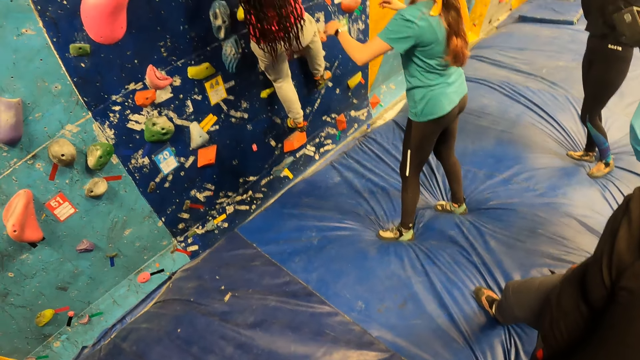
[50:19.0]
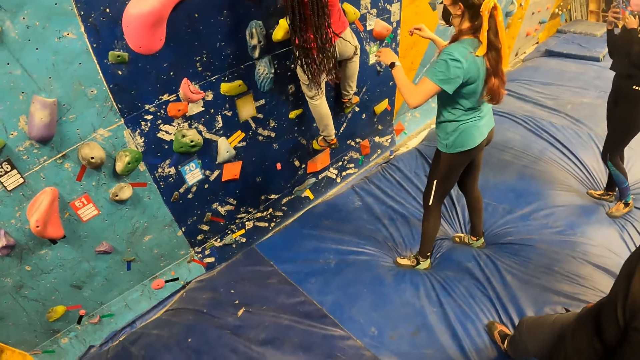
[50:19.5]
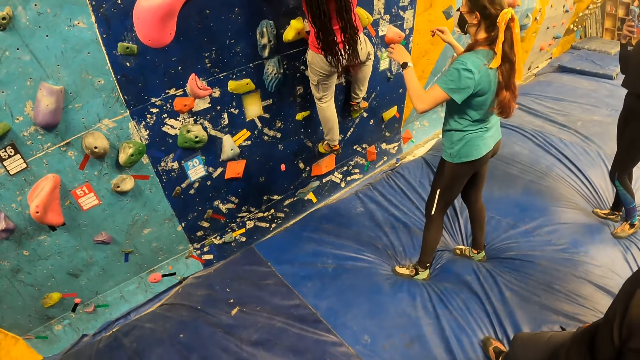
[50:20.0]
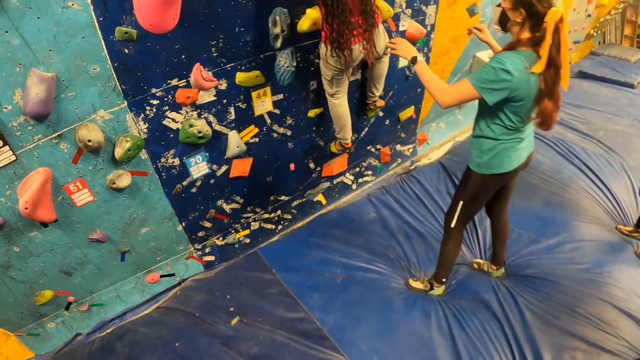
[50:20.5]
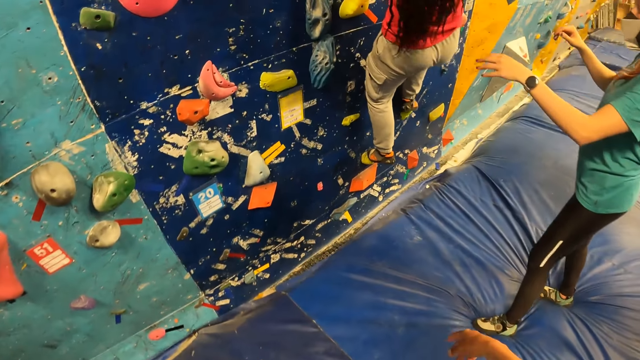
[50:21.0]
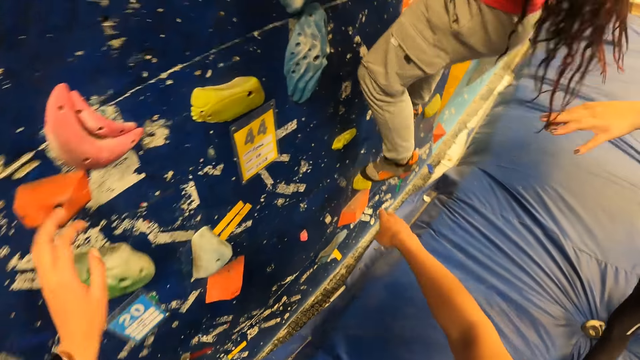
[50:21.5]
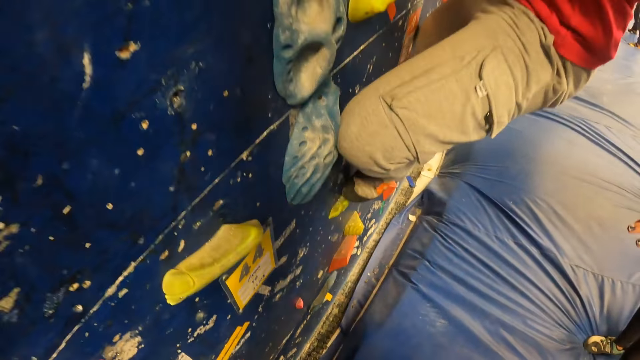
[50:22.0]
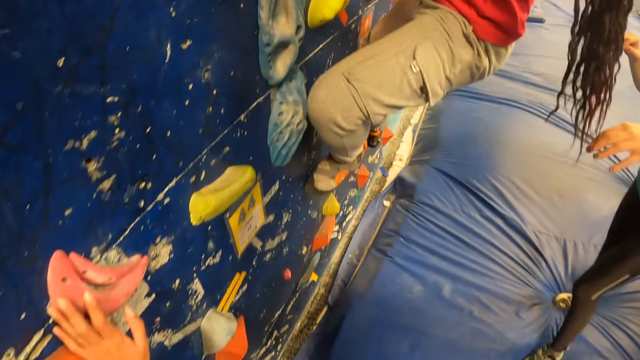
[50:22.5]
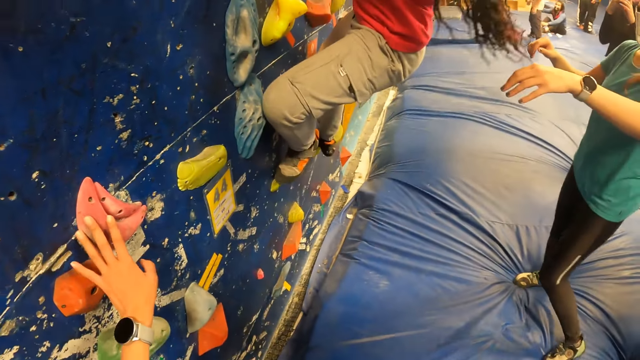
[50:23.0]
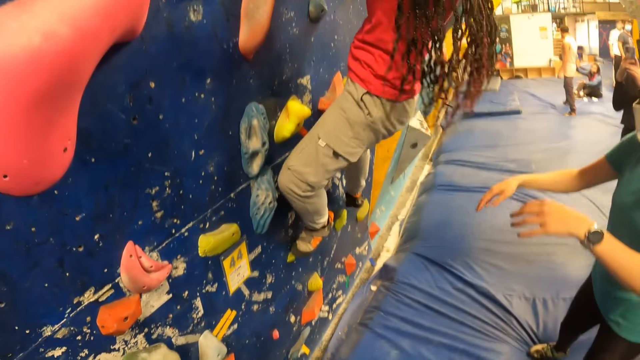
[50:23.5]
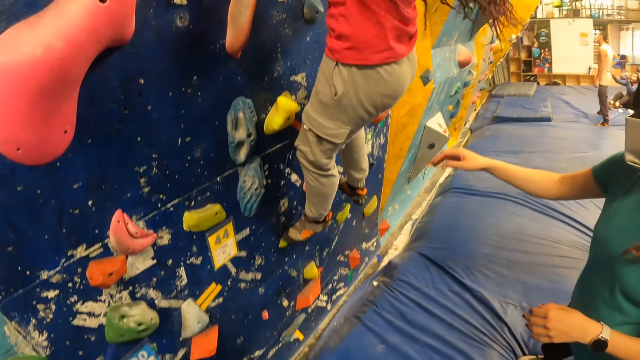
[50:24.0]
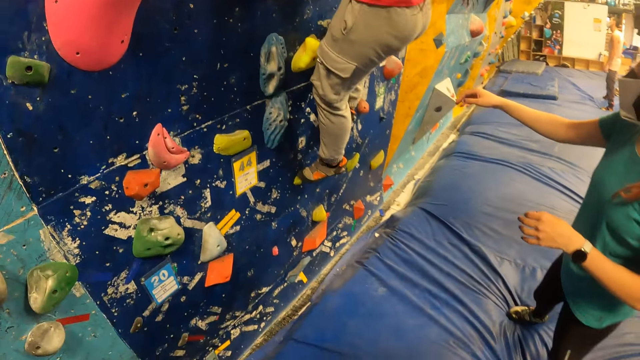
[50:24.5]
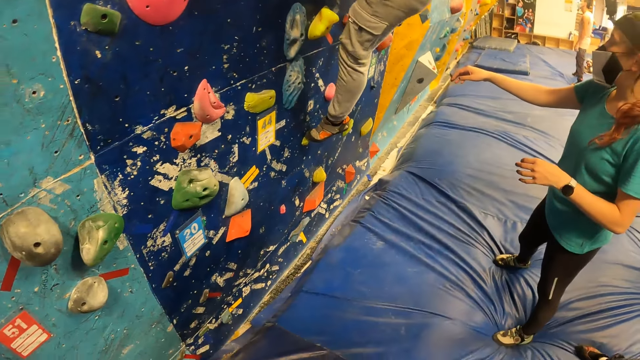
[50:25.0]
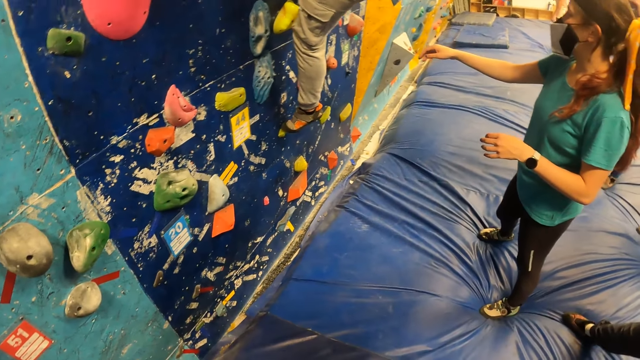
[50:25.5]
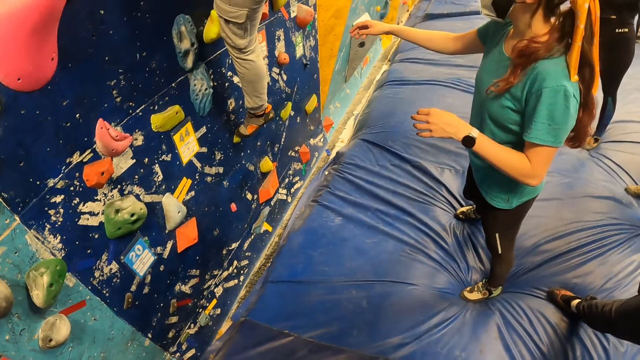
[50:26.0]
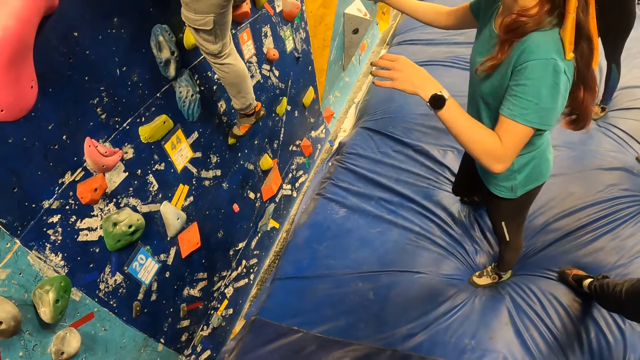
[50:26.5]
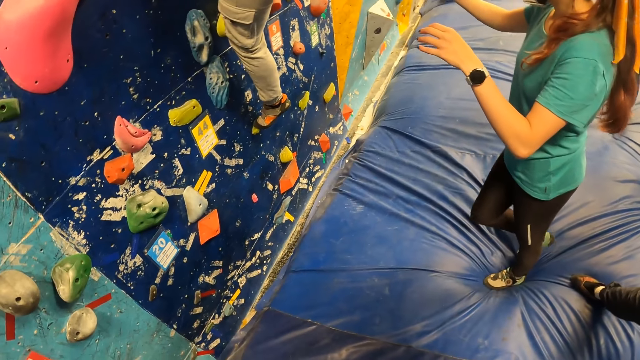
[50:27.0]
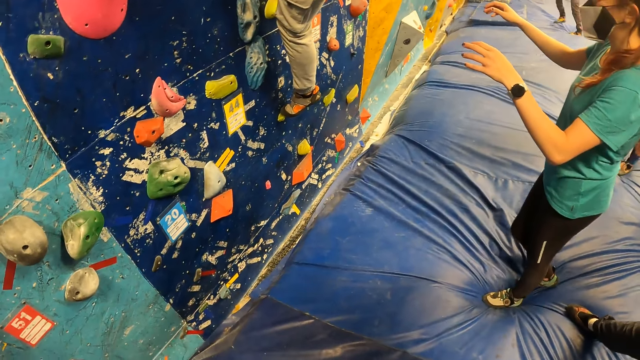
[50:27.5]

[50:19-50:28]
The camera wearer makes a hand gesture.

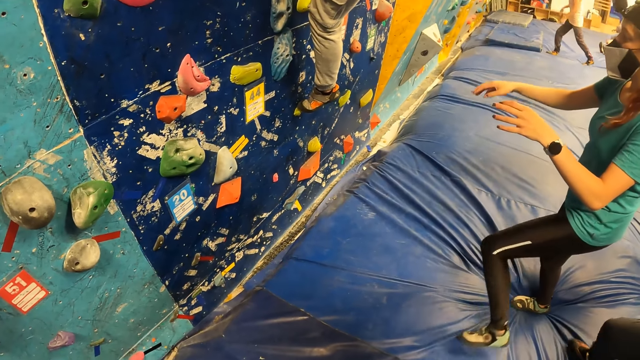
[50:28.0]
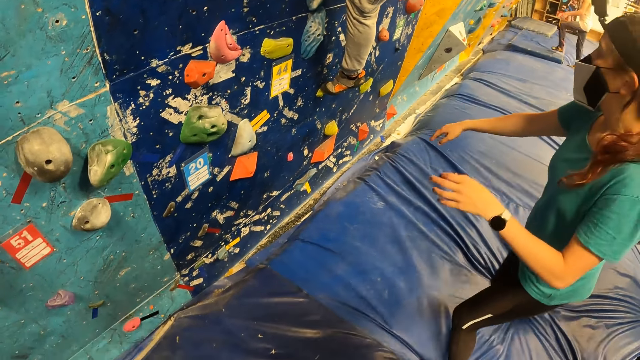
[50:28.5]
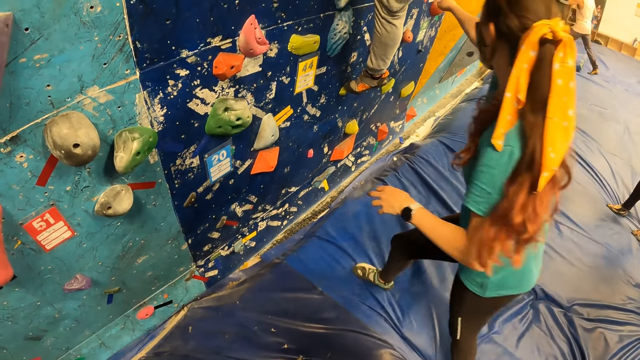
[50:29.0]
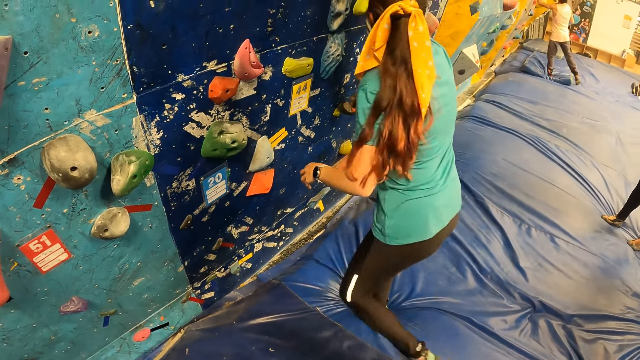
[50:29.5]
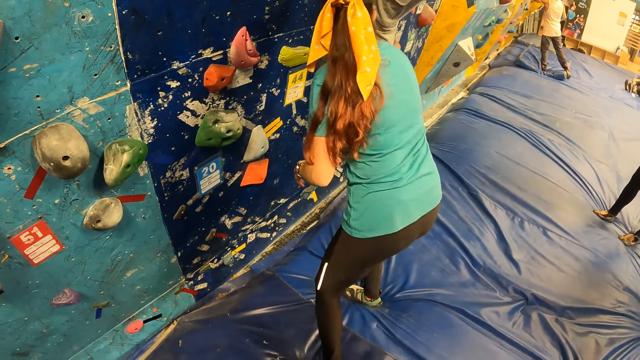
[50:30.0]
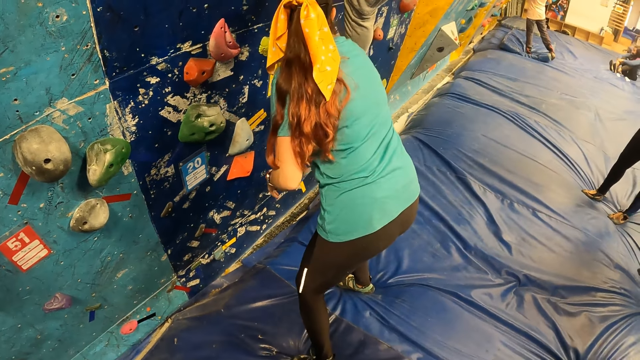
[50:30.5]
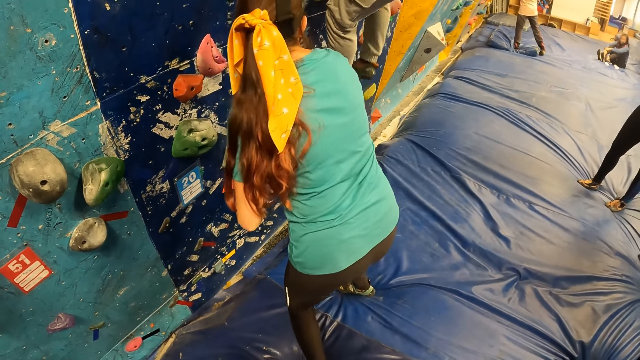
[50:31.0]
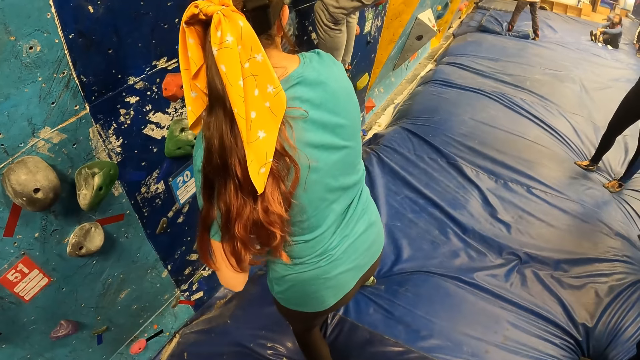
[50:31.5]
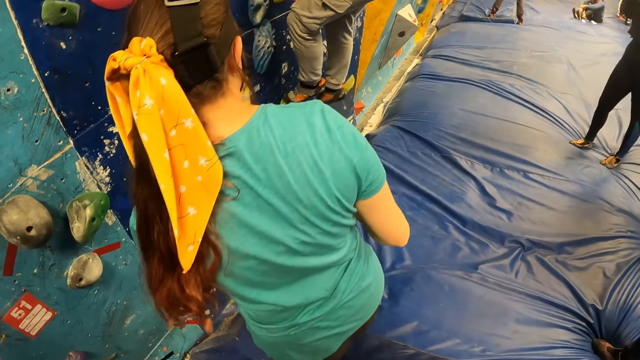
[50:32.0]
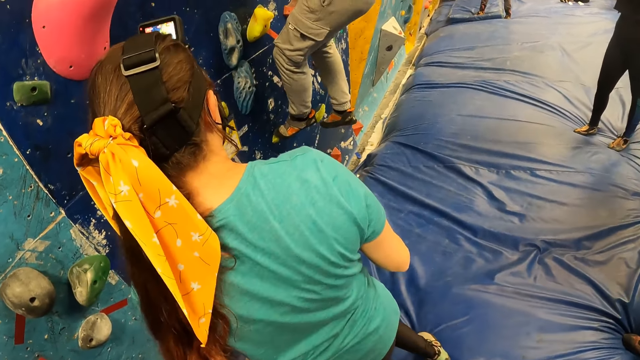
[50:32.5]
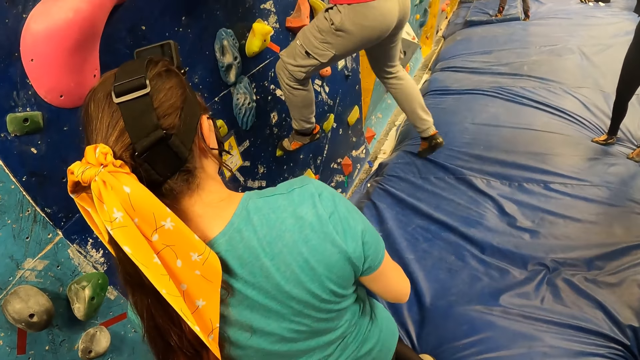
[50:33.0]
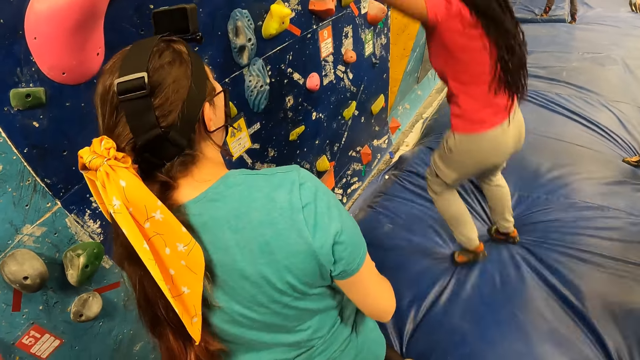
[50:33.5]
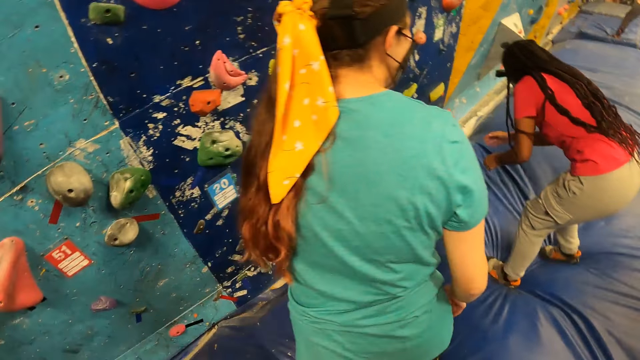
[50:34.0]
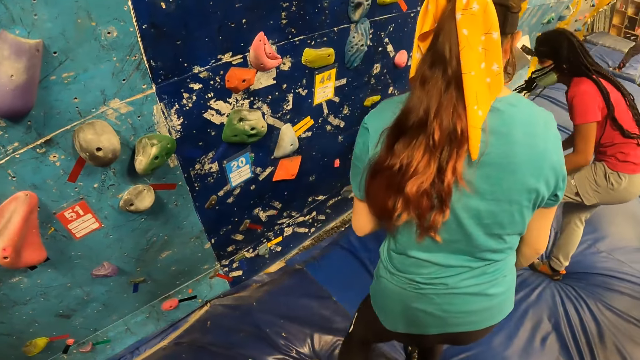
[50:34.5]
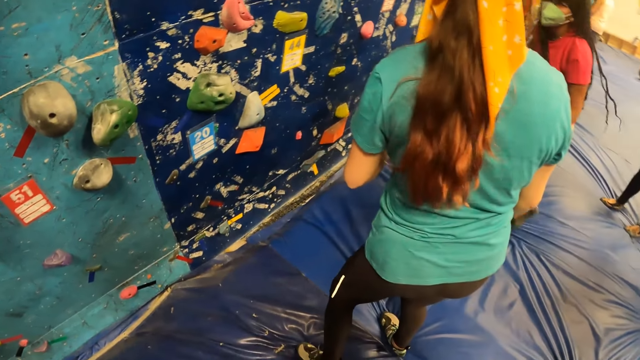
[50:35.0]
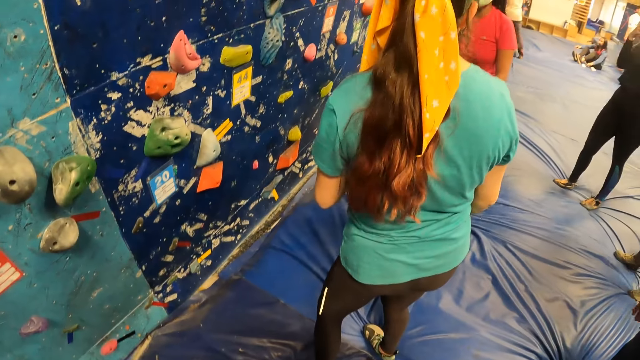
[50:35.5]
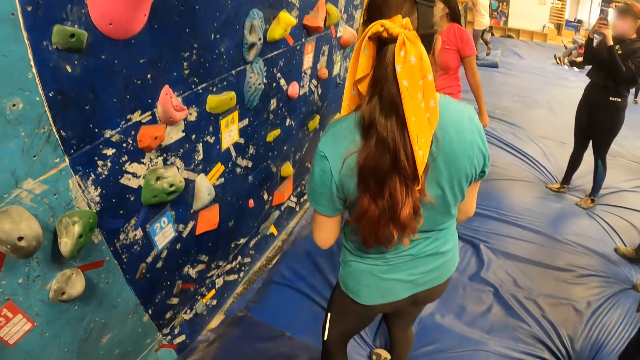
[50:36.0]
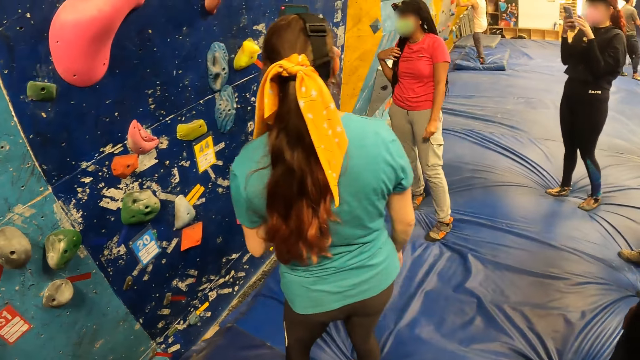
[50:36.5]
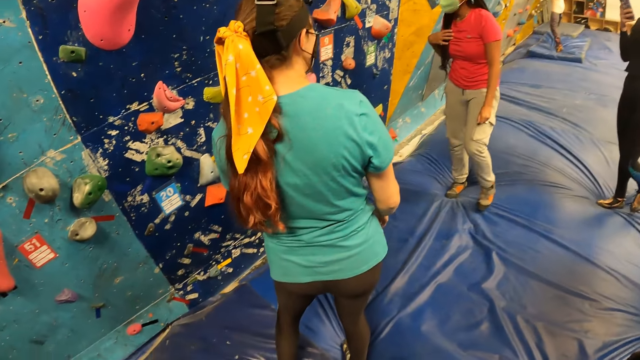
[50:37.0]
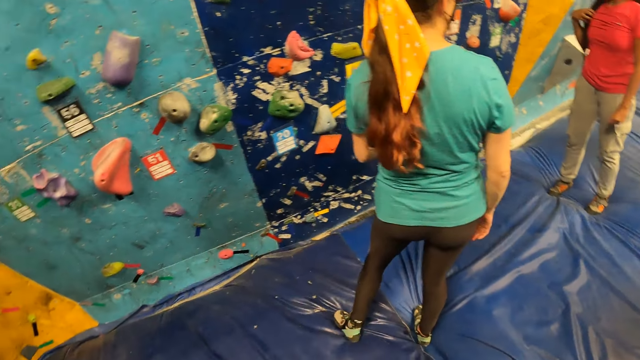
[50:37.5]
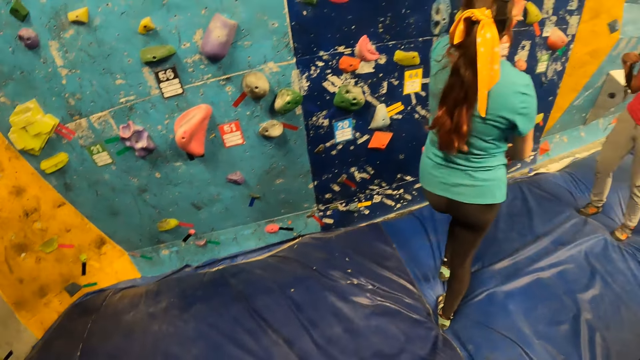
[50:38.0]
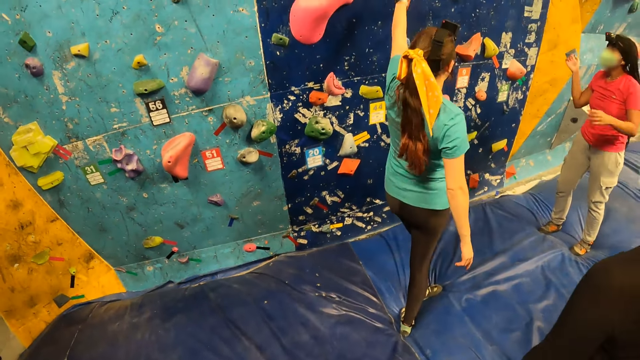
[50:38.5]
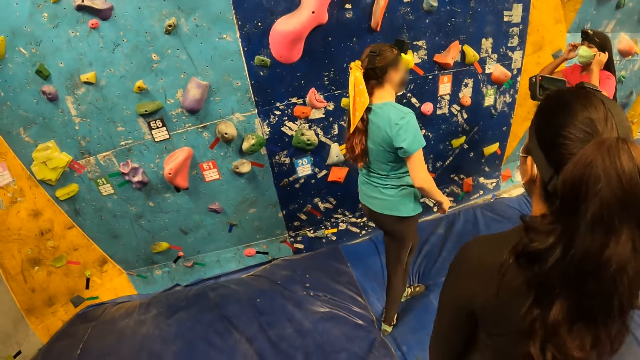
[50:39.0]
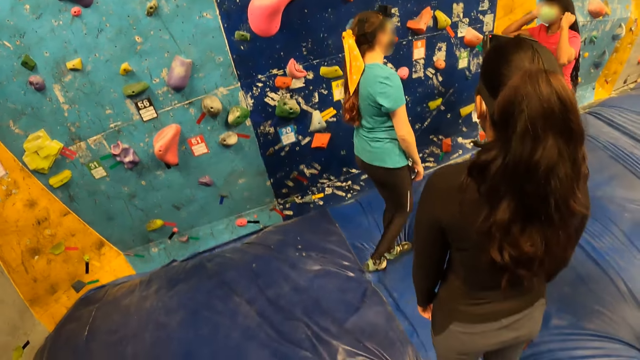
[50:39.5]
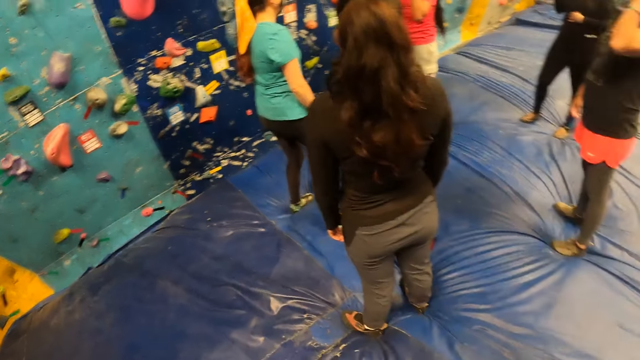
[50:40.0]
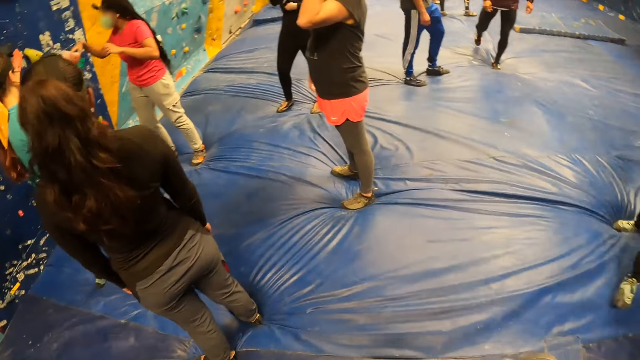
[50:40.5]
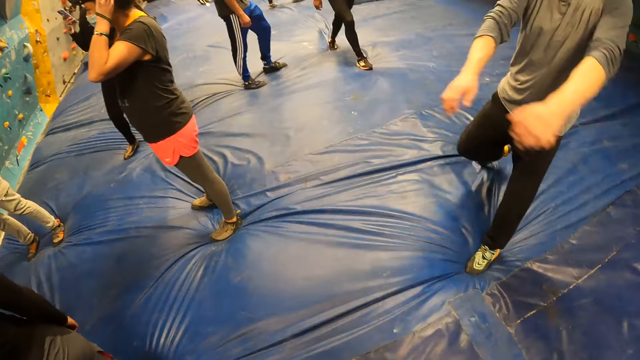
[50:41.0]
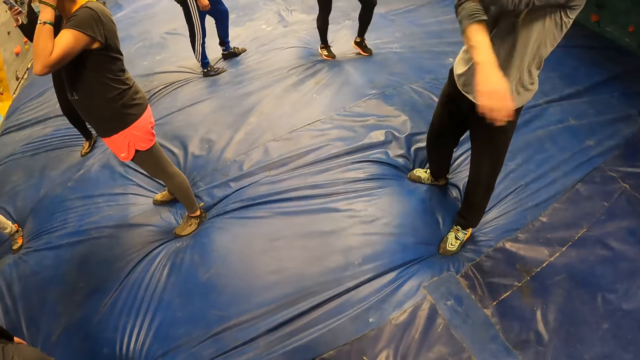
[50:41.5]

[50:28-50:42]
The woman points at the bouldering wall. Another woman jumps down from the bouldering wall on her two feet. The first woman converses with the other woman.
